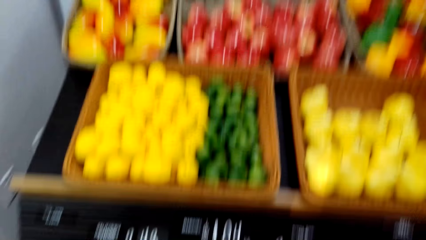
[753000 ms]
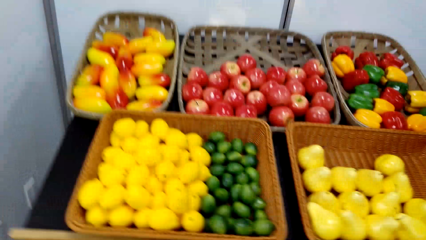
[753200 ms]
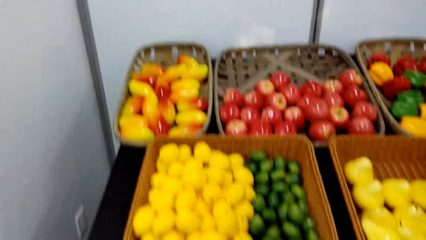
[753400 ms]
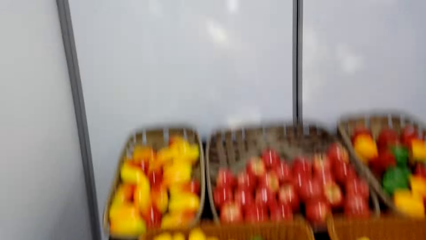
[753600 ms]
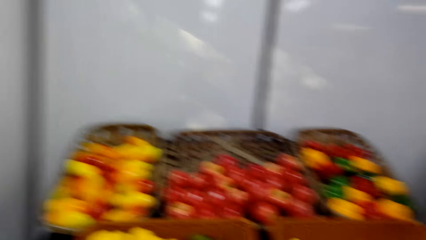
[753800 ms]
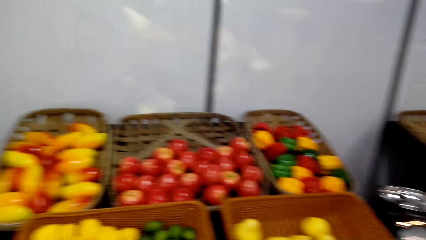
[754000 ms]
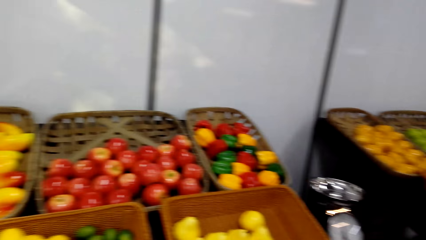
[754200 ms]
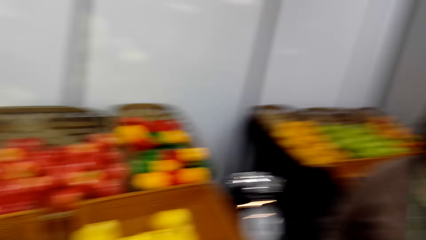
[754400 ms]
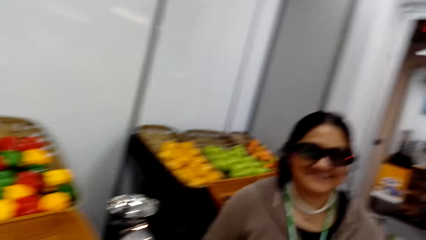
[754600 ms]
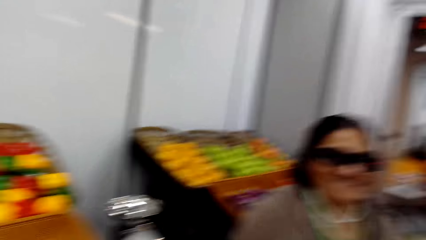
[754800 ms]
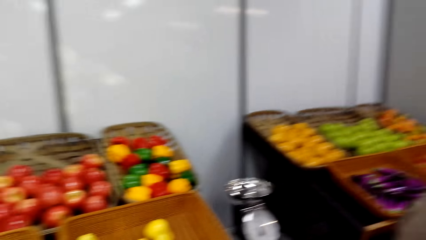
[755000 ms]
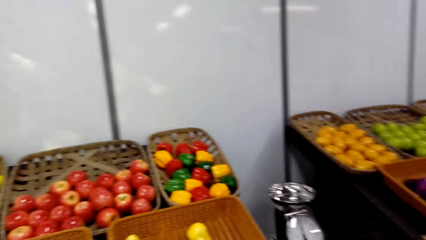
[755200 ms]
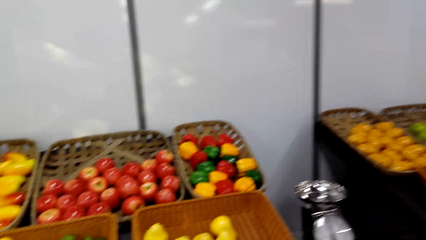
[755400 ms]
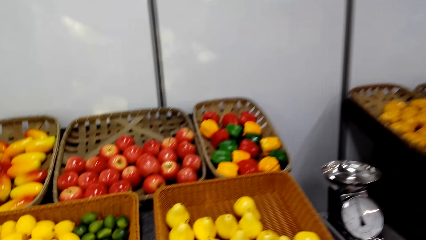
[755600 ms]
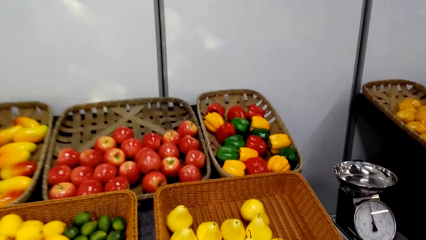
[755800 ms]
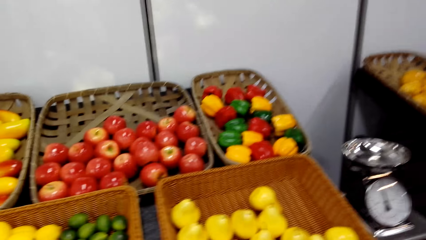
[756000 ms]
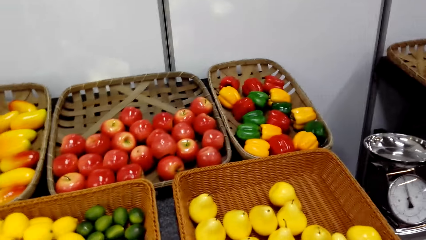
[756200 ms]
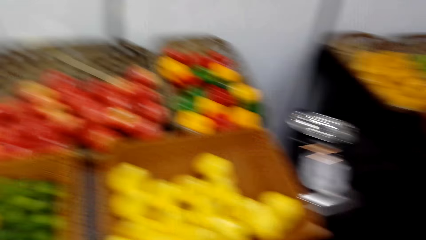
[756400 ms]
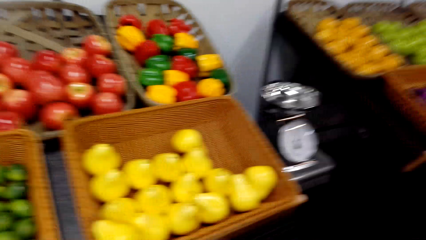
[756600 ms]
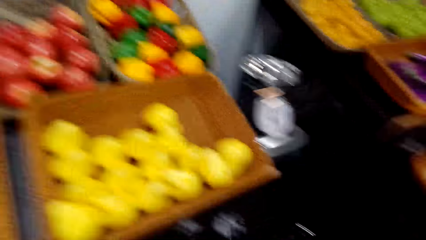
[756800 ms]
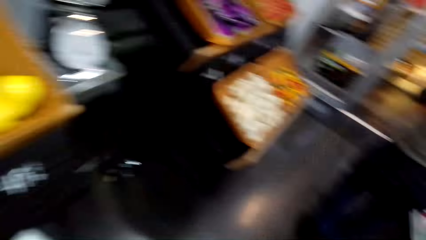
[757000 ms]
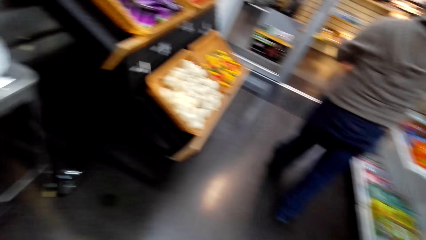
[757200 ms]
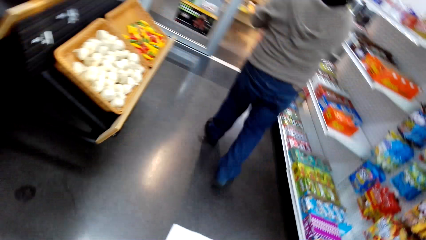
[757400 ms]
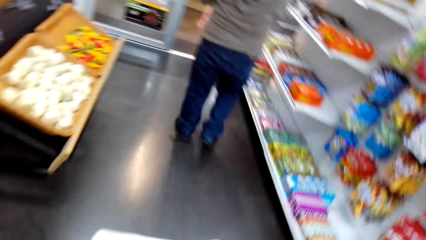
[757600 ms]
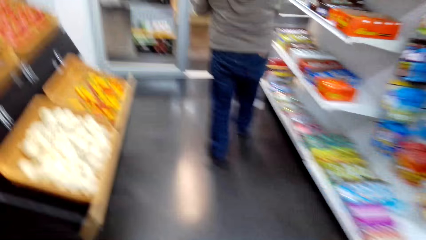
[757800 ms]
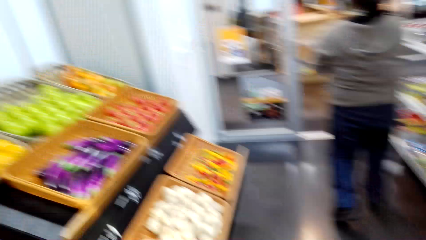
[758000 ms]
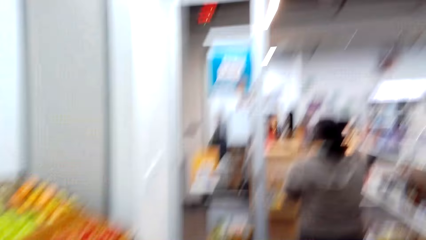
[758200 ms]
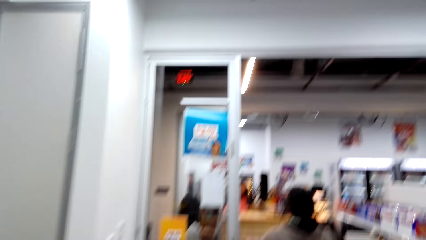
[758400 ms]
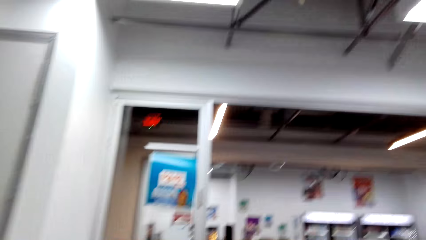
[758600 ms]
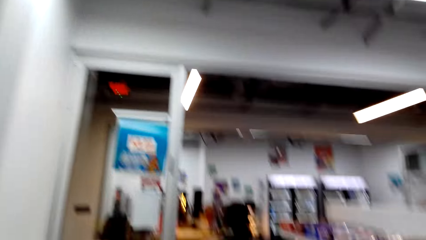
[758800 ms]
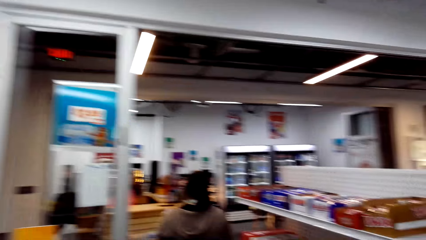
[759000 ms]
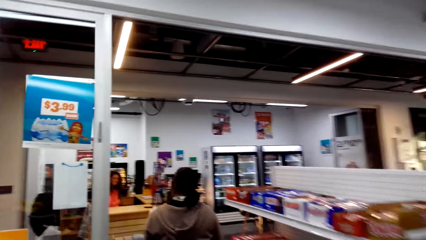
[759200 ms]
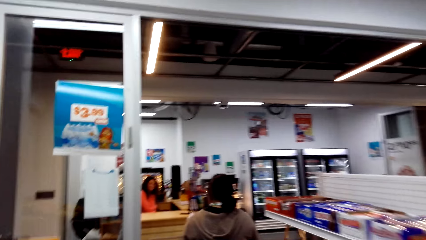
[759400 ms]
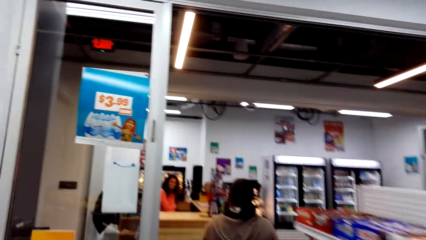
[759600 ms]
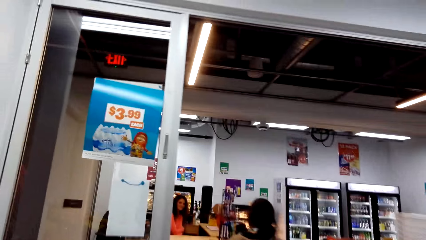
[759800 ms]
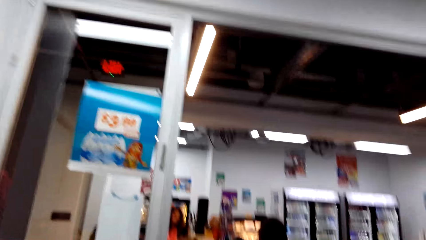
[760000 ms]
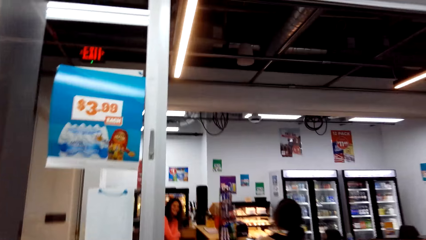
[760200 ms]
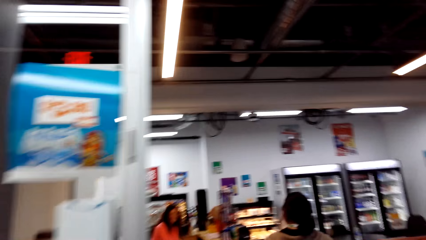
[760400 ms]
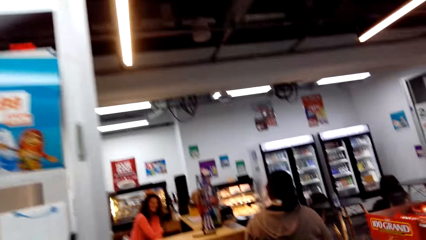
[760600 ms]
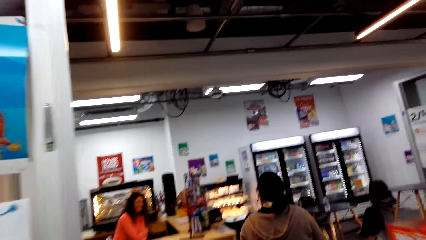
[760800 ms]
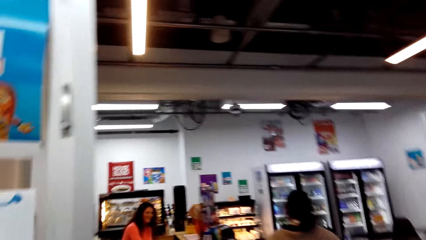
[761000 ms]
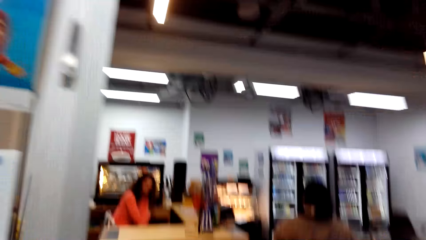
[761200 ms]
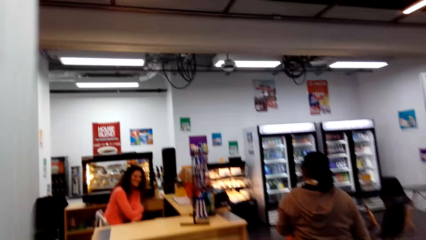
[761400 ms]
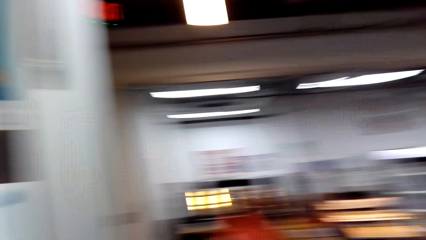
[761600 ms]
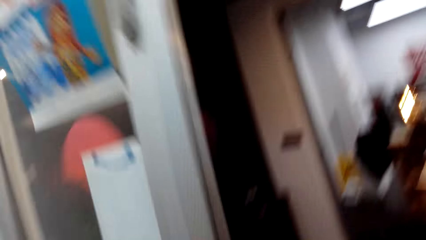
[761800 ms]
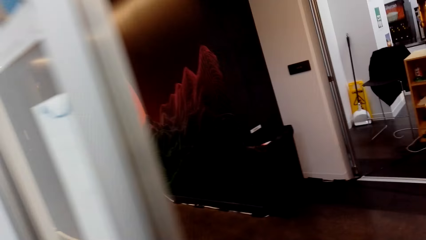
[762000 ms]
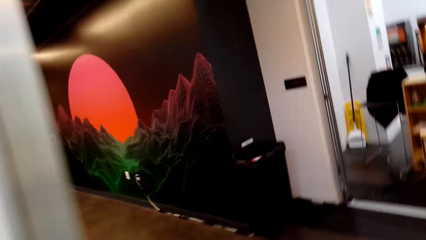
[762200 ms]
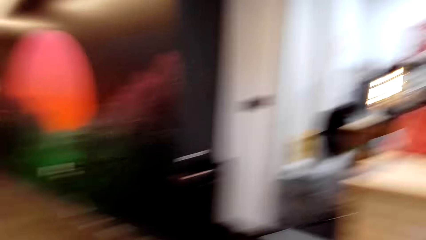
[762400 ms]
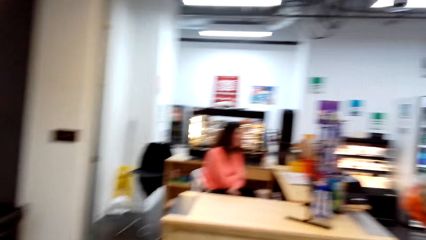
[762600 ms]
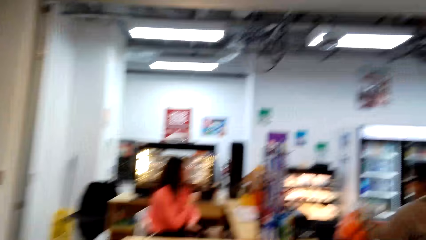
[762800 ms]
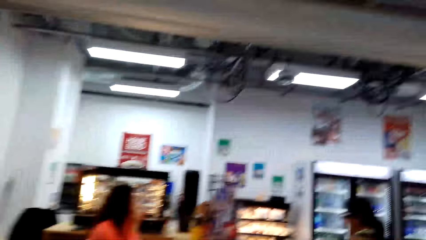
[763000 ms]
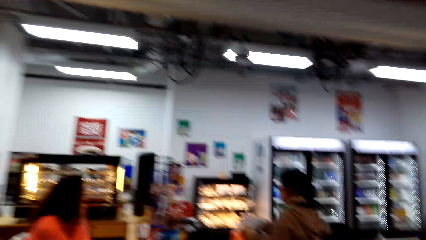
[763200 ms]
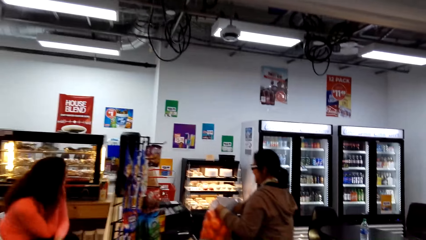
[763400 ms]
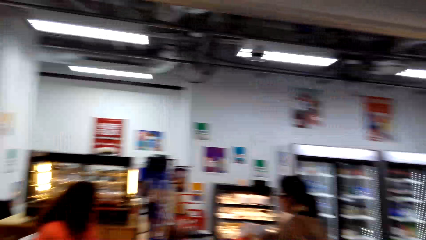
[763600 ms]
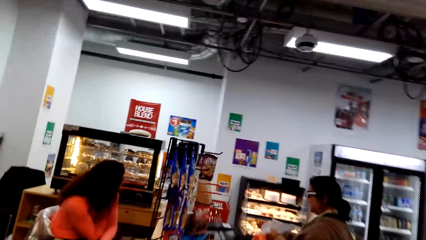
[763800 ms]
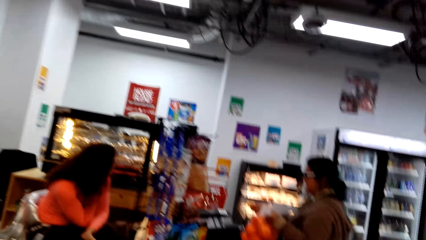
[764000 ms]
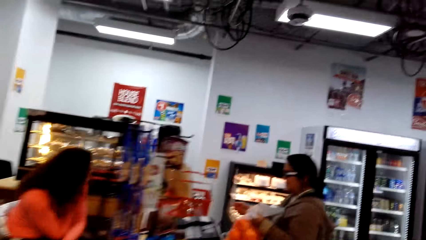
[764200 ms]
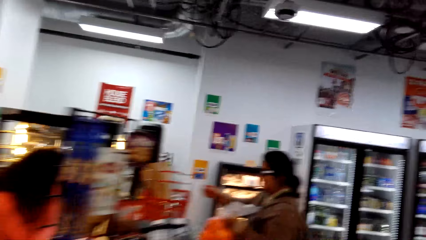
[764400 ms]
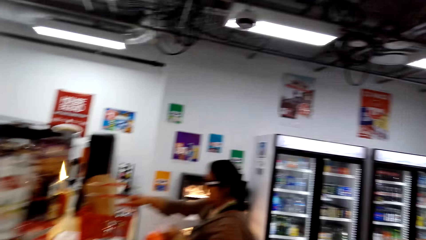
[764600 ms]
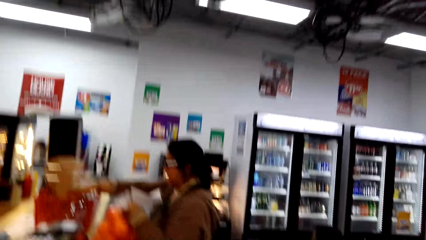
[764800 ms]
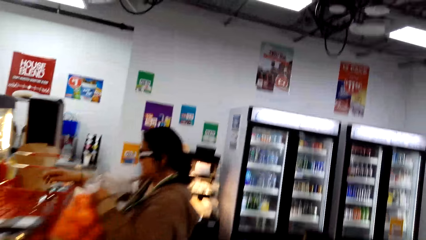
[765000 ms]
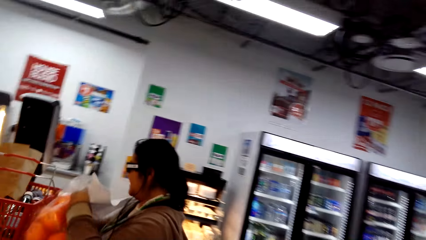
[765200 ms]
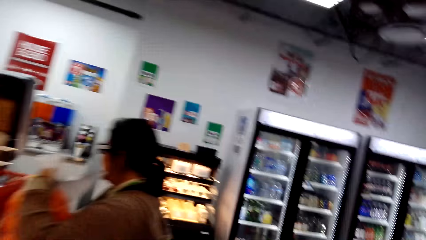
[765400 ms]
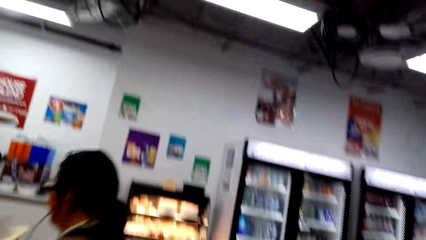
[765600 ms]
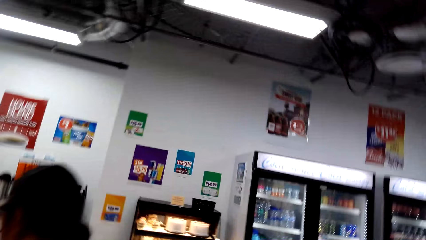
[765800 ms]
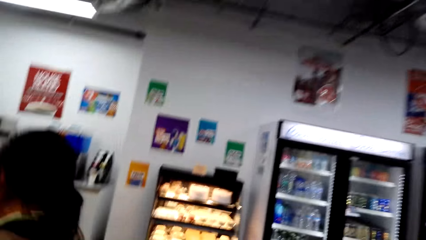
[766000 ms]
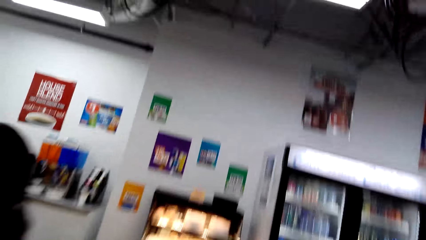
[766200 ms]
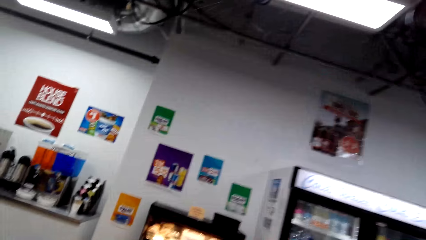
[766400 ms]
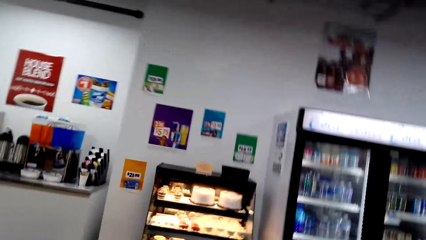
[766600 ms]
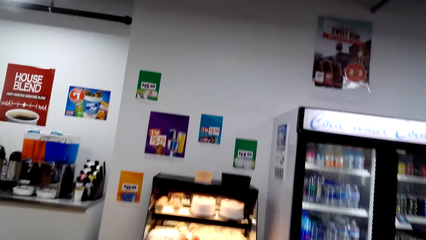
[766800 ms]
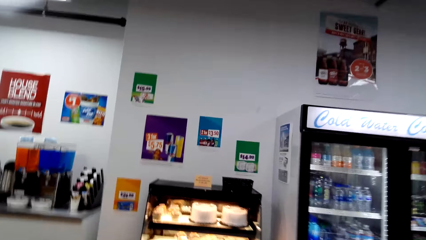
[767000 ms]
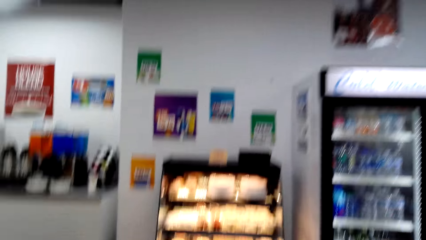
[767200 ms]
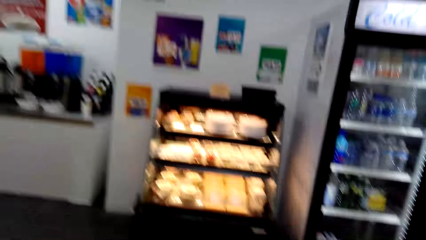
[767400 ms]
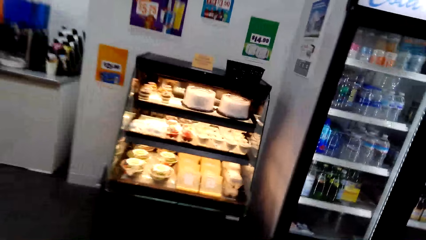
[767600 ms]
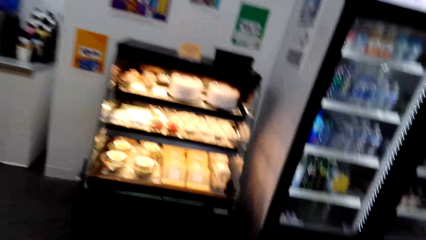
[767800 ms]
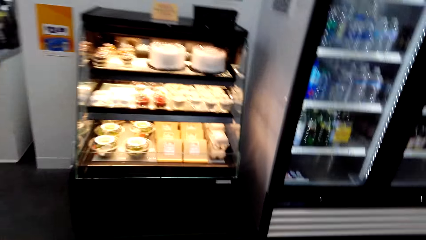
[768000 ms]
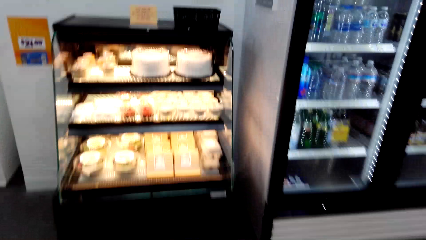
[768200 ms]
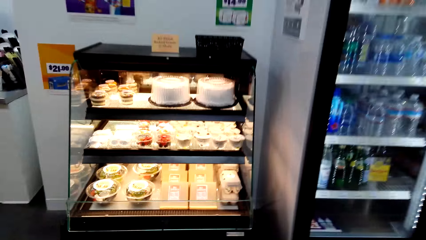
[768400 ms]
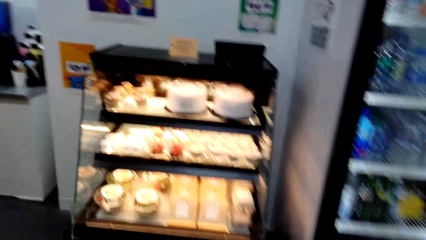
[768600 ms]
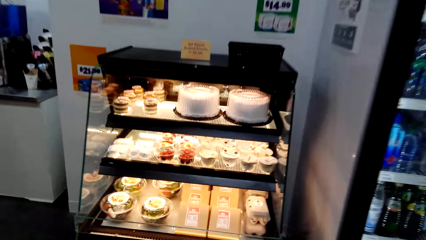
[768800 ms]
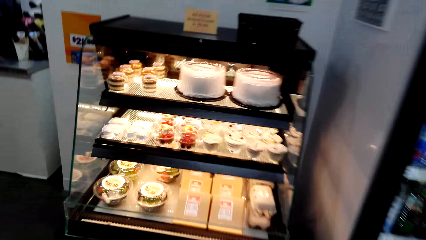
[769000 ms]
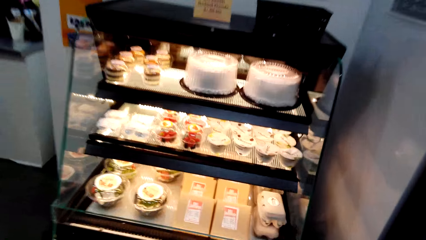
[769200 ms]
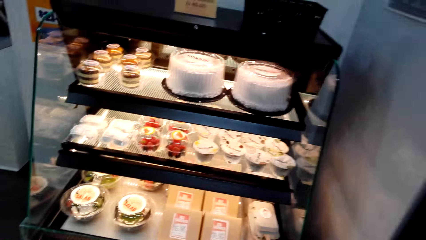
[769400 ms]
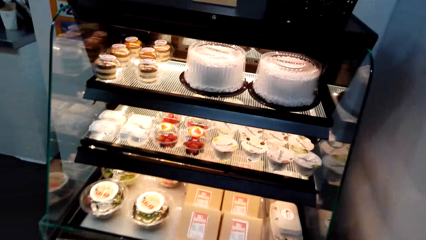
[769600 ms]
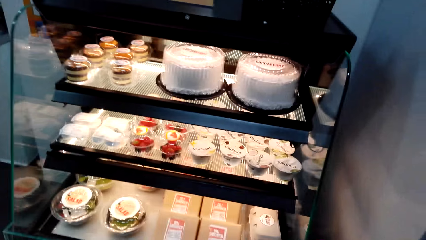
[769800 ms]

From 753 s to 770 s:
The camera wearer looks at the fruits. They walk around the supermarket.
